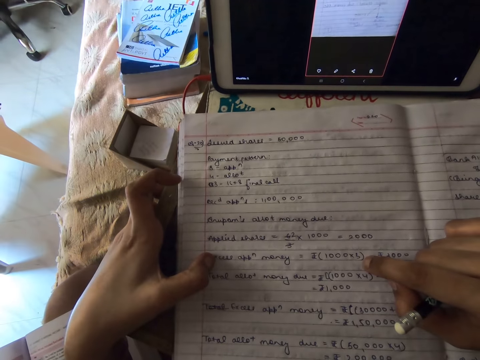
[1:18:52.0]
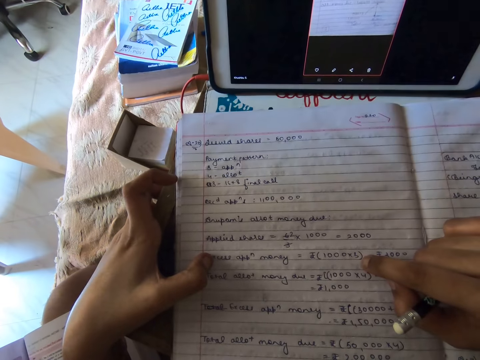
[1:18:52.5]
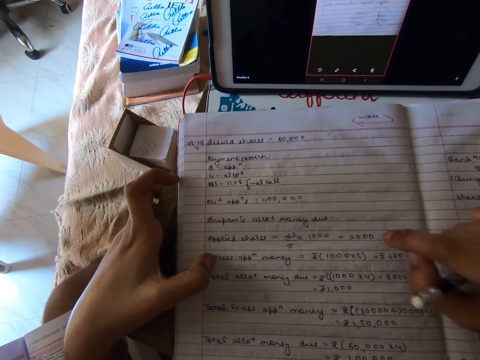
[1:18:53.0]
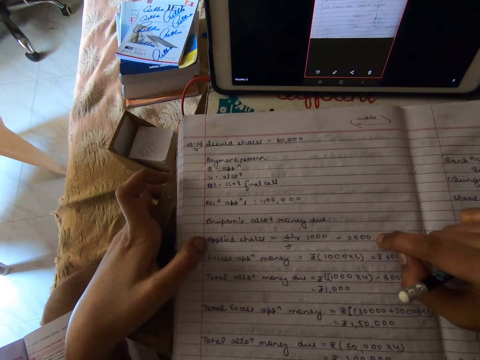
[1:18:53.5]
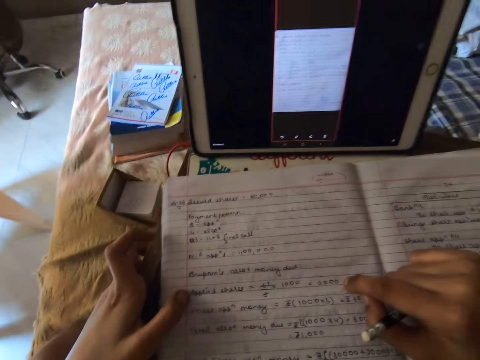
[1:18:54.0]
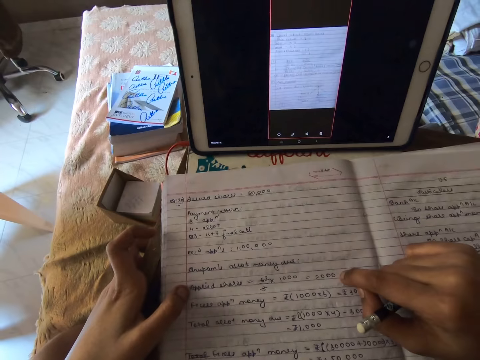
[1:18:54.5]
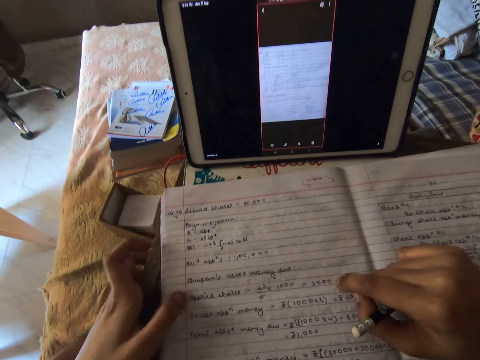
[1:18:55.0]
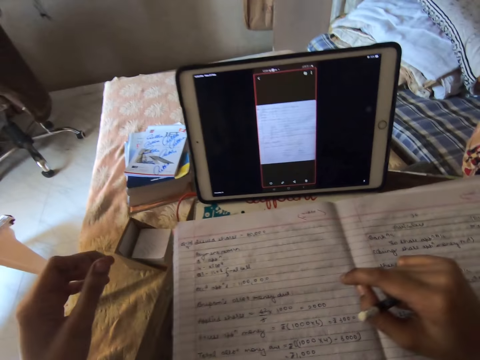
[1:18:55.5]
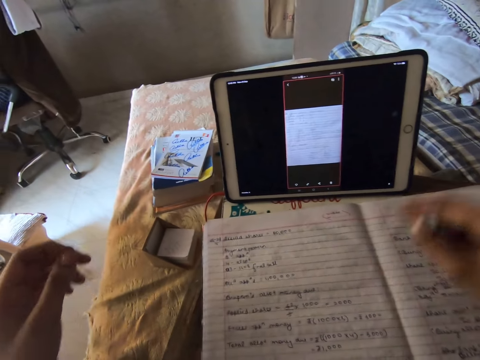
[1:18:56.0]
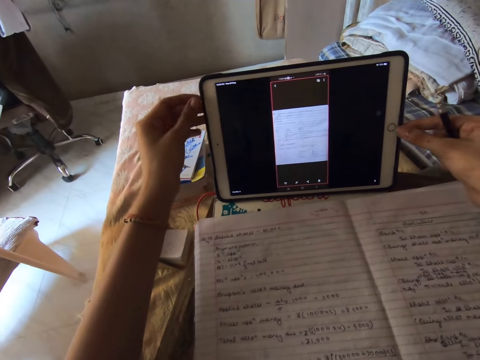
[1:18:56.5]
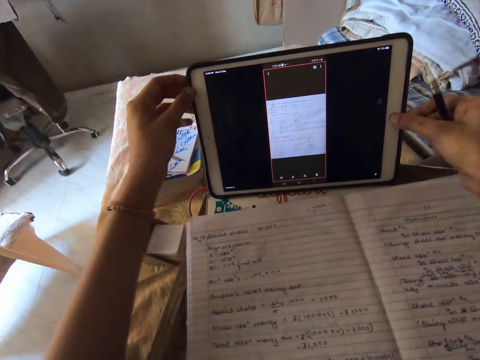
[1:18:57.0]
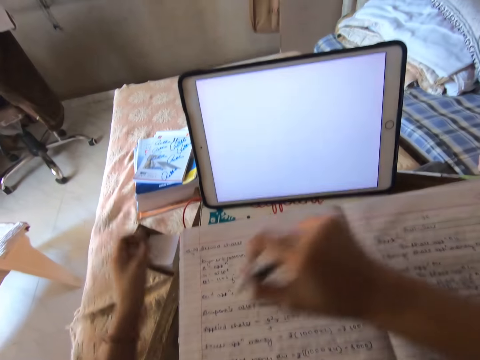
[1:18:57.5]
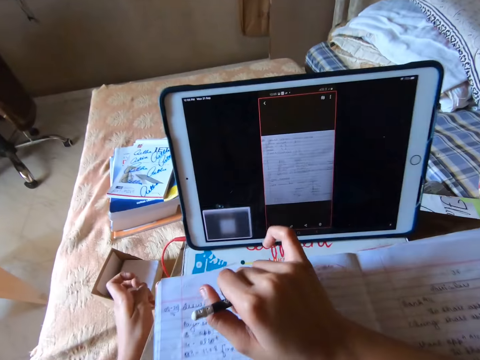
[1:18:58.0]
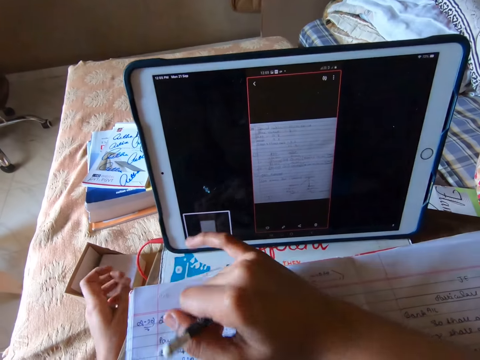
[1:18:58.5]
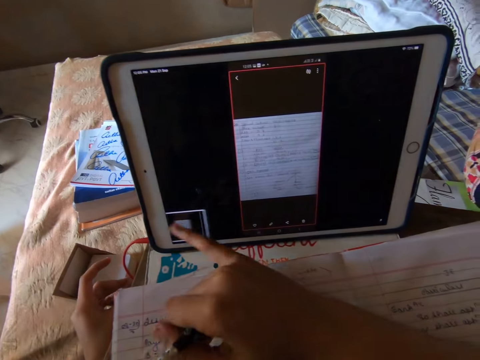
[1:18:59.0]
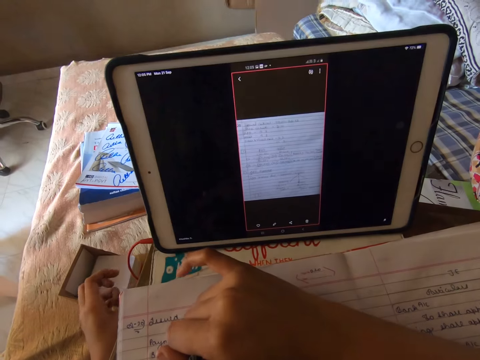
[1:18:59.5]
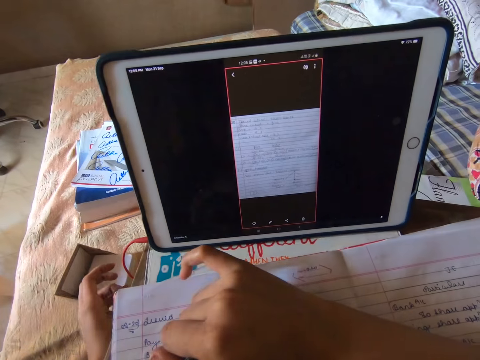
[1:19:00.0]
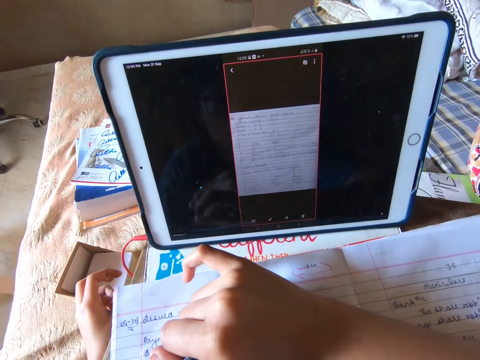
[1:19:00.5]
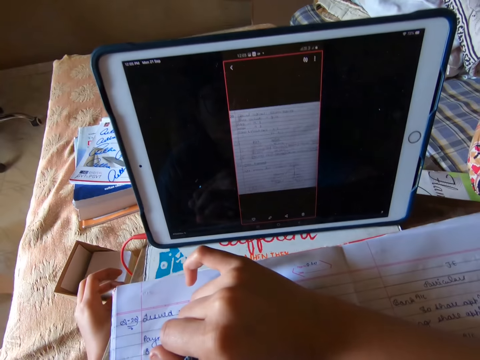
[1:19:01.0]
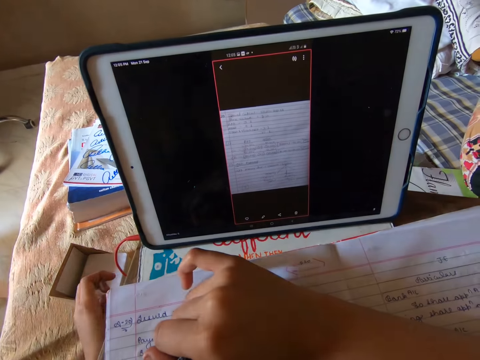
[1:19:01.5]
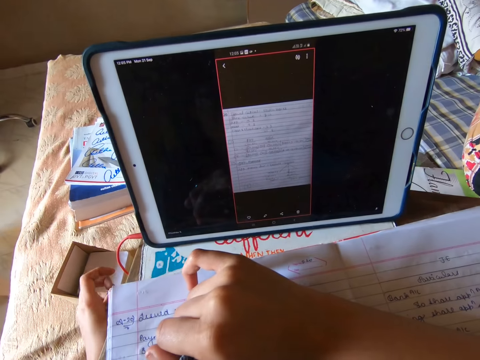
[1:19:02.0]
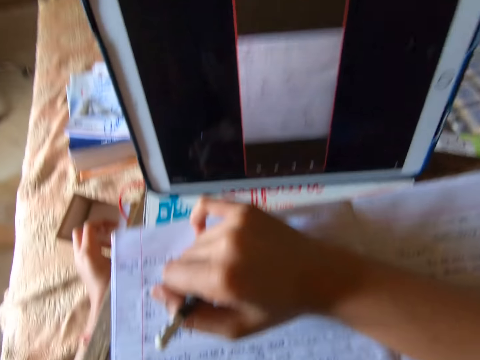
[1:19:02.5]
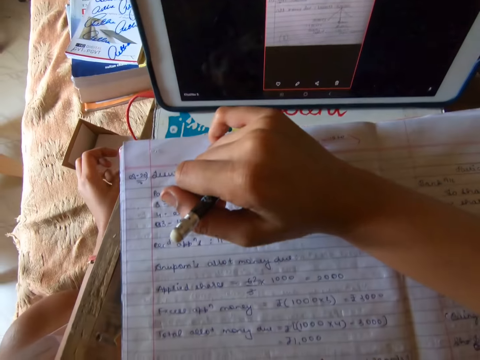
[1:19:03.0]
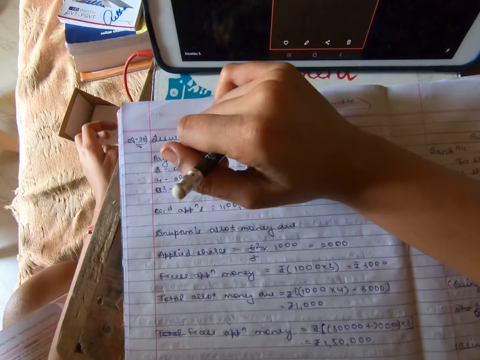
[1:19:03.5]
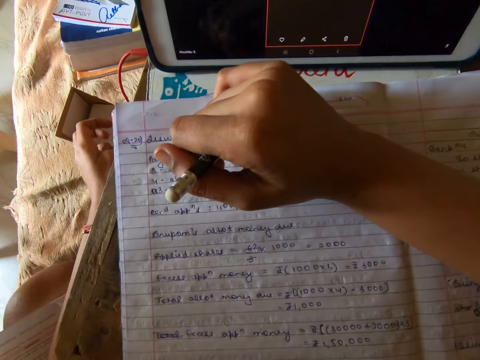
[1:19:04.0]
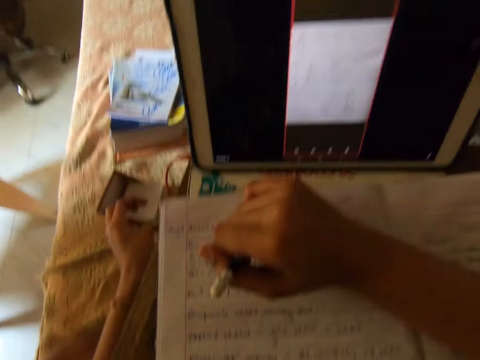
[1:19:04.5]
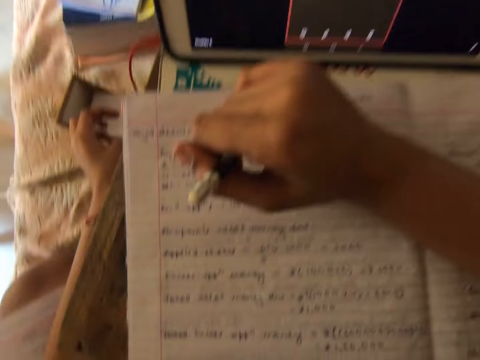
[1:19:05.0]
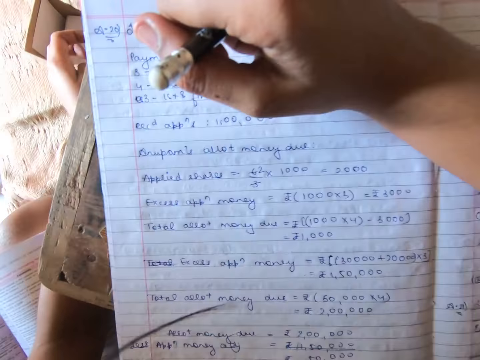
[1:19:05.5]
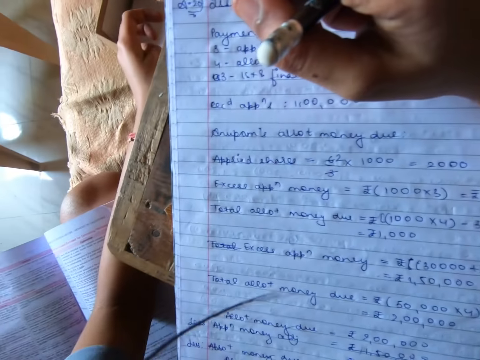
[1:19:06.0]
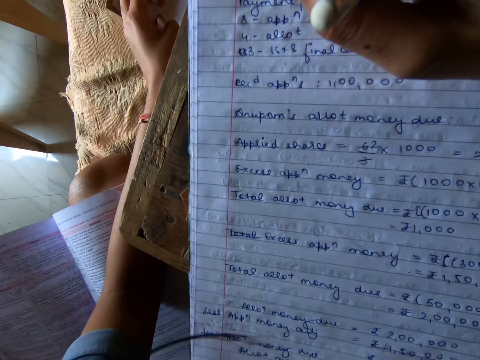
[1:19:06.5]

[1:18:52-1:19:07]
The camera wearer reads the book. They lift the hands. They hold the tablet. They press the tablet button. They dial the tablet. They look at the tablet. They read the book.

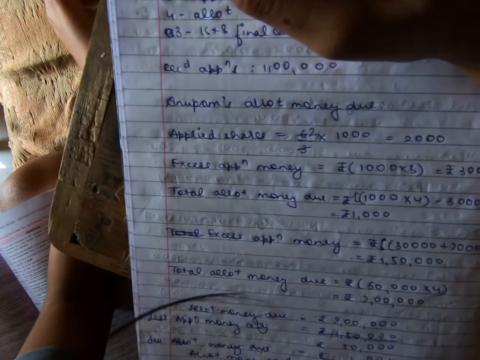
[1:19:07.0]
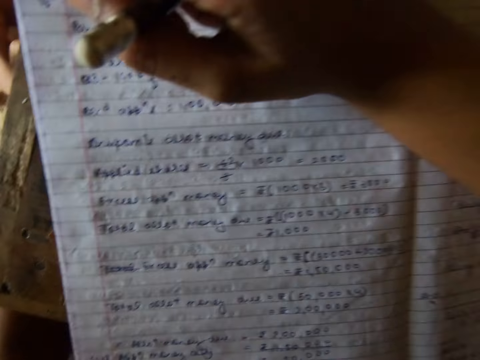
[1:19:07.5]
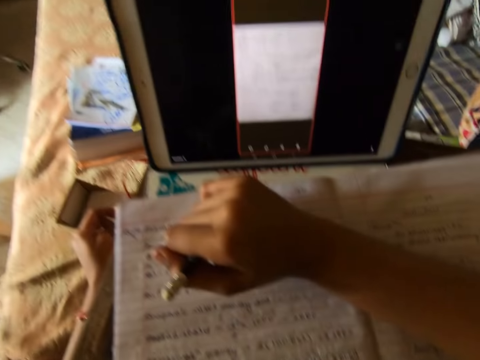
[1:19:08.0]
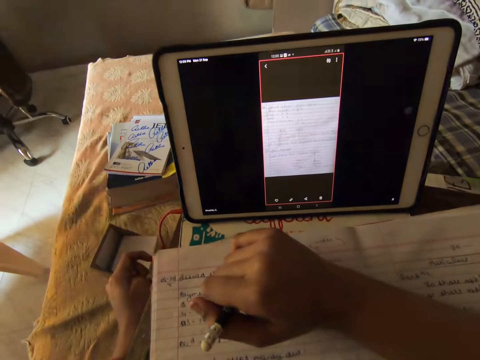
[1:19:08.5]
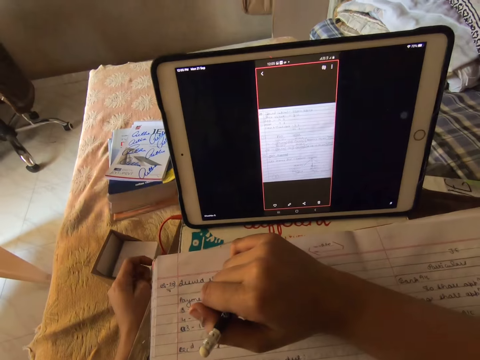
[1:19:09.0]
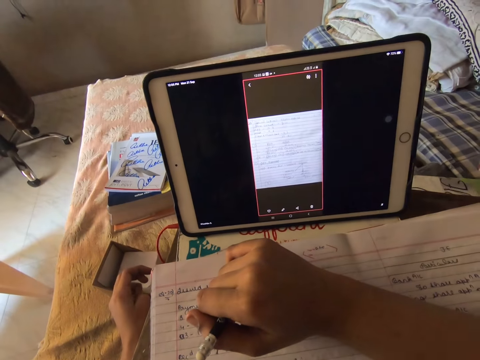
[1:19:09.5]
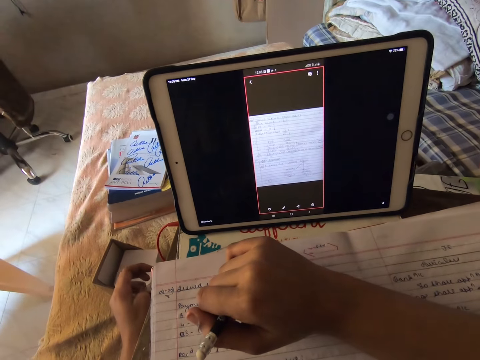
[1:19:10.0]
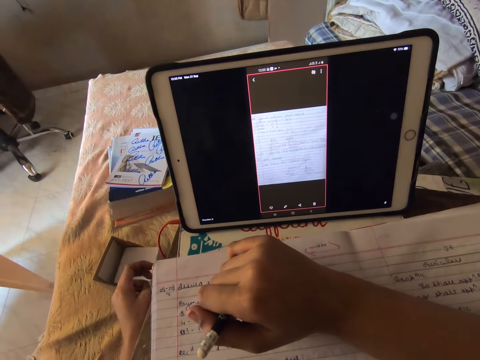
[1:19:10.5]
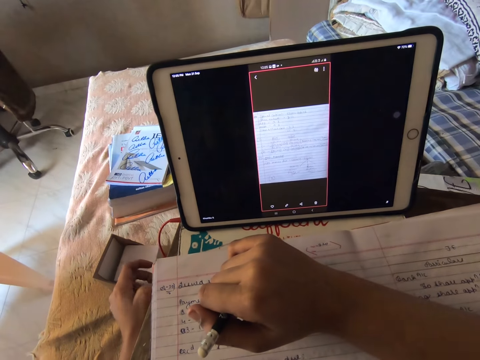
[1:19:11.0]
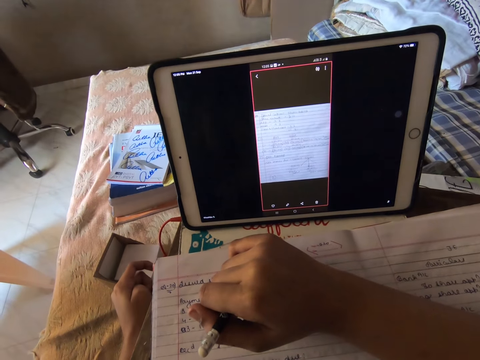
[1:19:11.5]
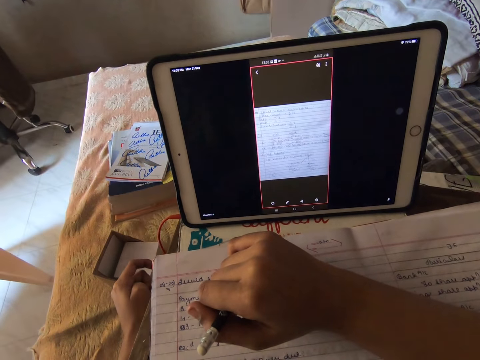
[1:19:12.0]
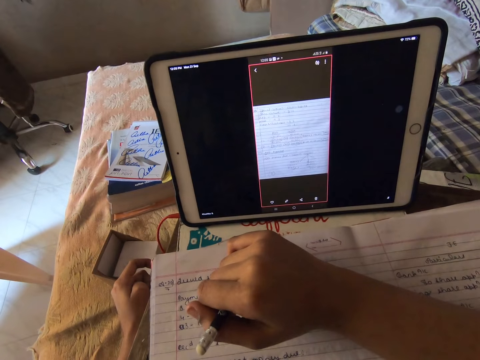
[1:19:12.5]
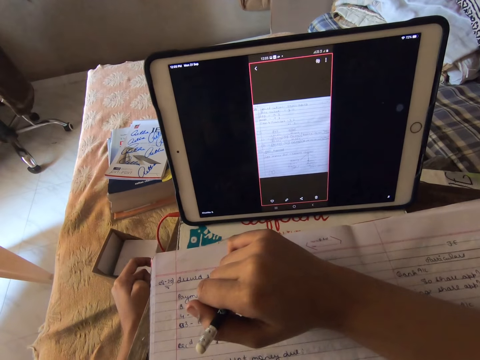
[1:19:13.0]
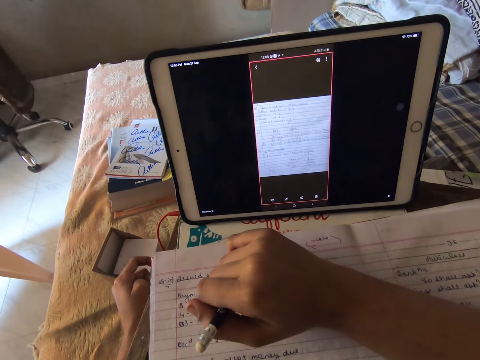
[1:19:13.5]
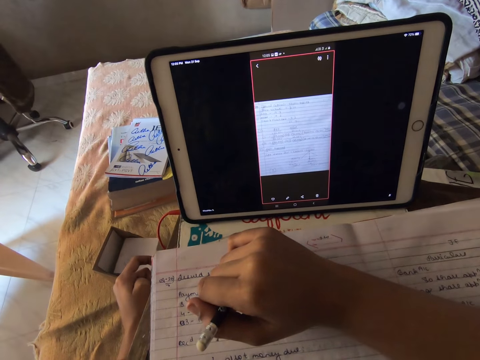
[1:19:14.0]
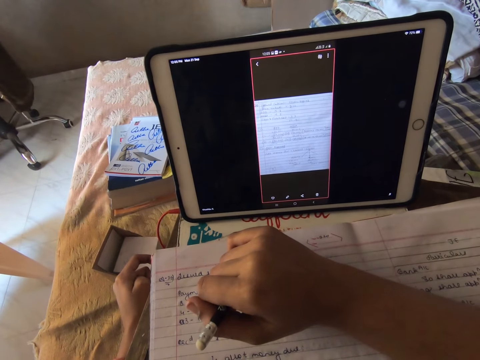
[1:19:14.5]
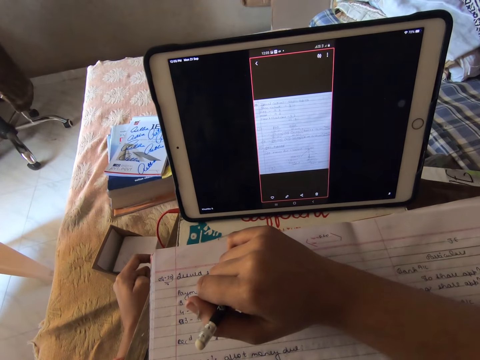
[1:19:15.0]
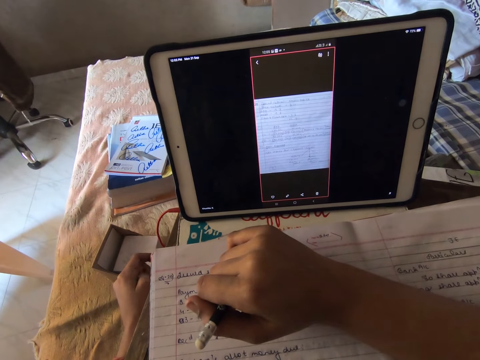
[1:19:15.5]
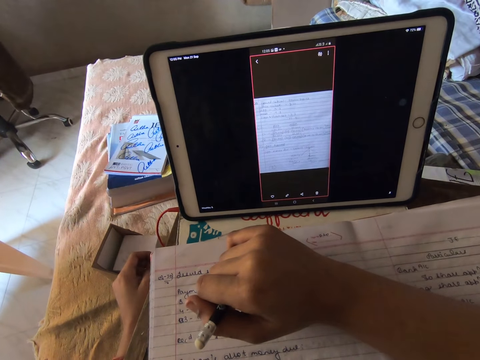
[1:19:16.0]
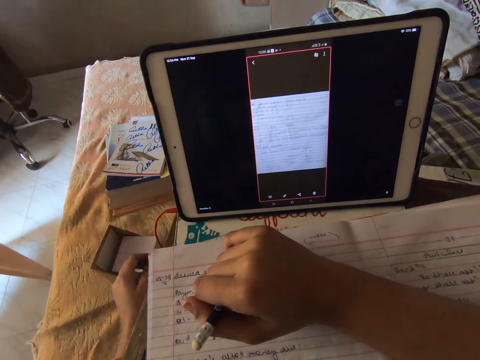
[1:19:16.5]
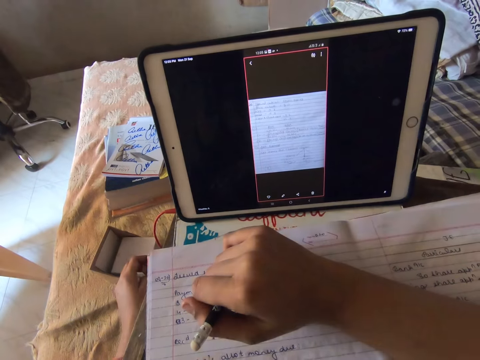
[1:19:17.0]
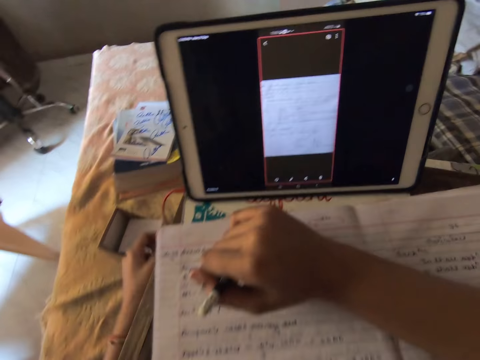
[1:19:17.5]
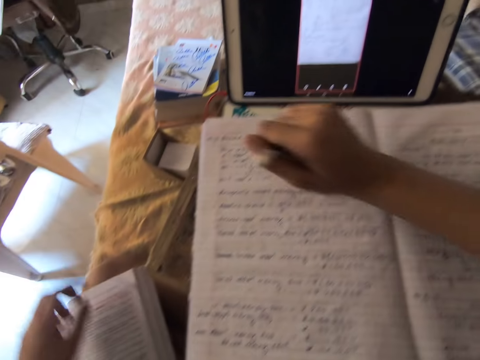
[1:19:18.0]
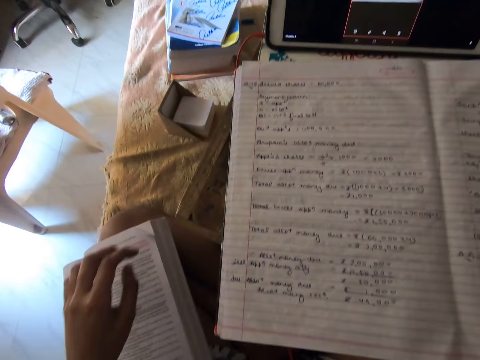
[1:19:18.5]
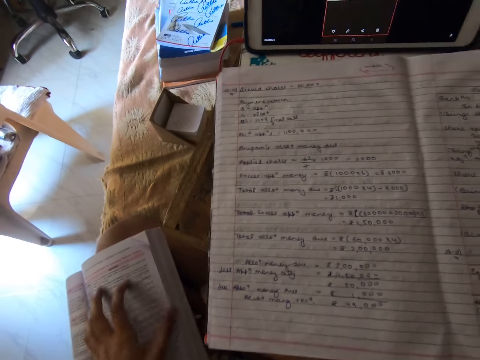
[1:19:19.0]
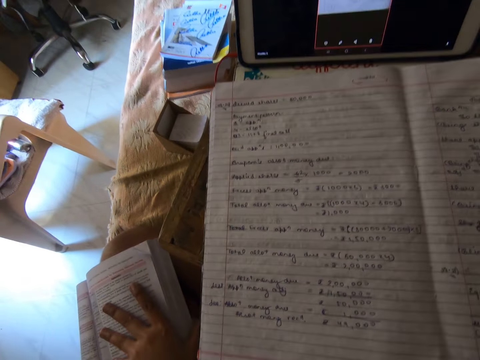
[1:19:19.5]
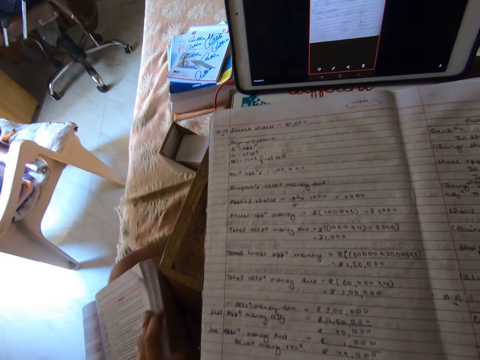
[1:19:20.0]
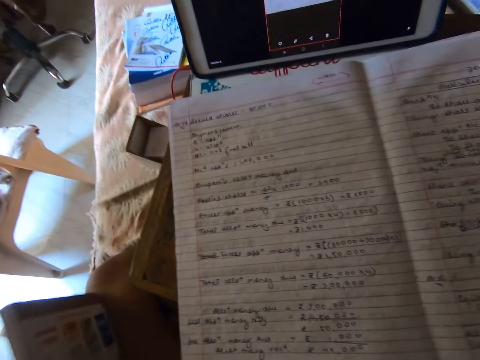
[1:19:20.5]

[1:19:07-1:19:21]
The camera wearer looks at the tablet. She removes her hand from the textbook. She adjusts the textbook and holds the book.
